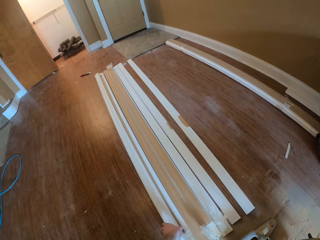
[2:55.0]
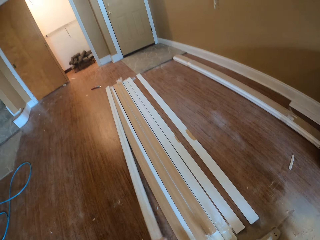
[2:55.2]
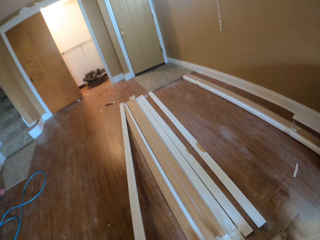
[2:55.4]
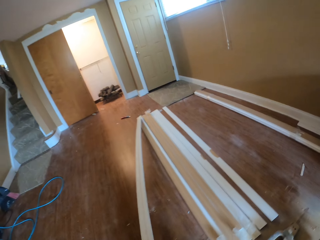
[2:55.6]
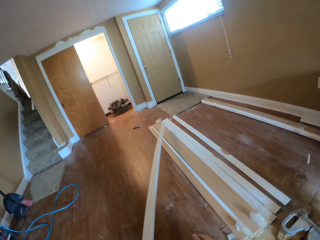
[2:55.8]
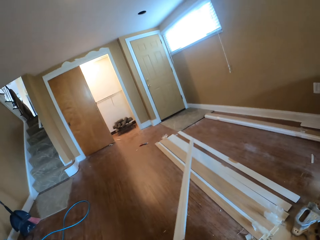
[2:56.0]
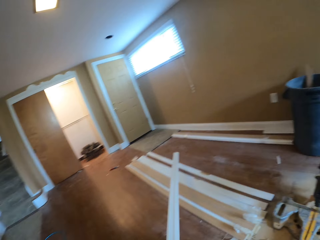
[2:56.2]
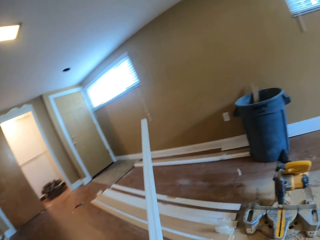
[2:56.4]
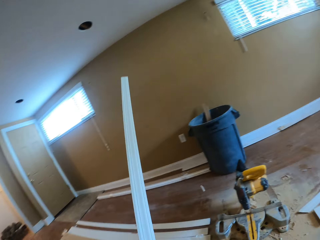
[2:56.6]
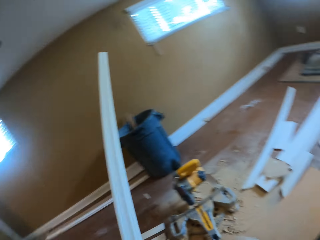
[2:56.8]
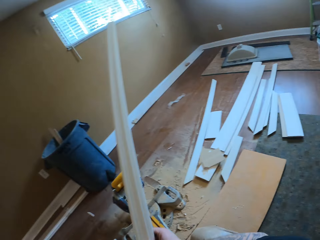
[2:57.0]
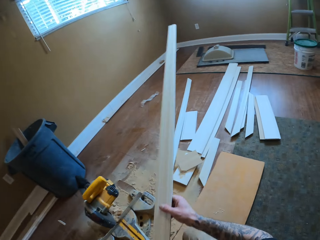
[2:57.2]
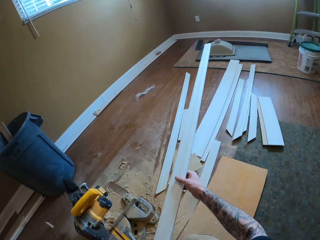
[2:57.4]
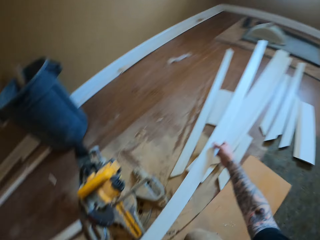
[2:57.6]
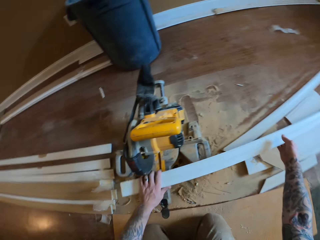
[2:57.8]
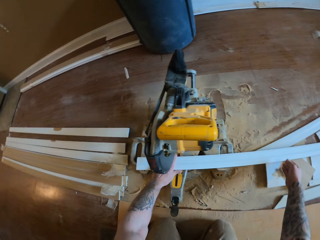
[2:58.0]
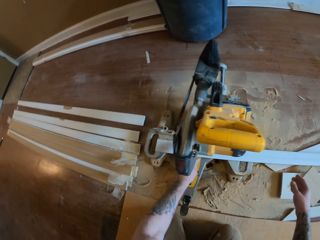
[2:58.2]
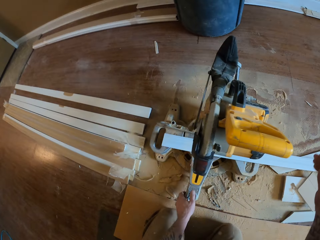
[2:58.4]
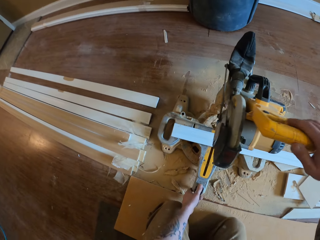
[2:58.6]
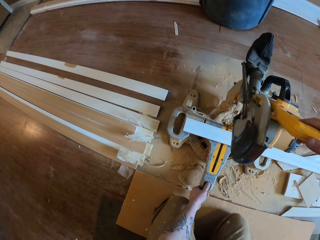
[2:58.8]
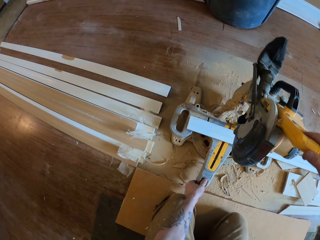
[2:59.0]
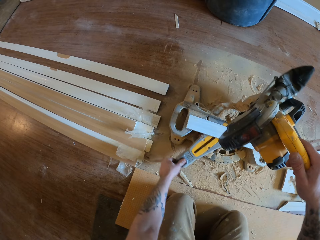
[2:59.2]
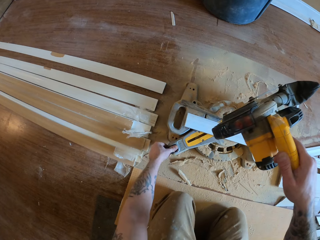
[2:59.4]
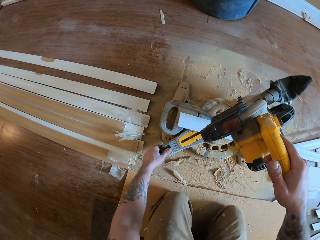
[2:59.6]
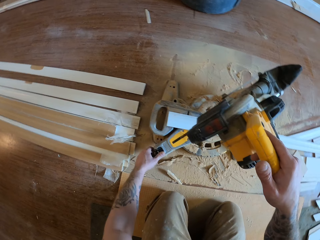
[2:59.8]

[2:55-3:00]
The camera wearer picks up a wood from the stack of wood on the floor. They place the wood under the mitre saw. They rotate the mitre saw.

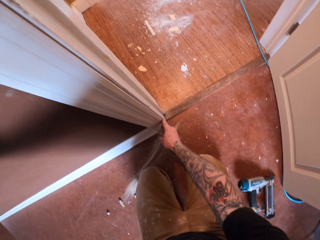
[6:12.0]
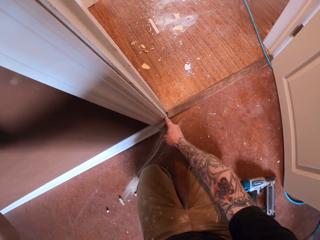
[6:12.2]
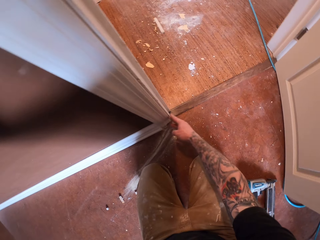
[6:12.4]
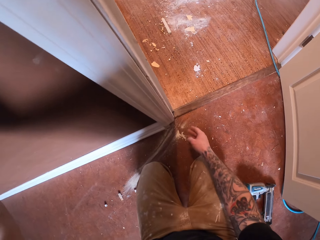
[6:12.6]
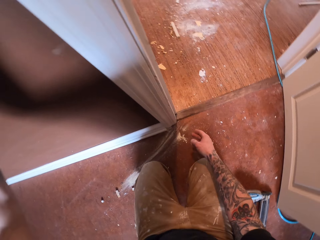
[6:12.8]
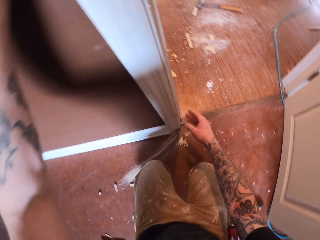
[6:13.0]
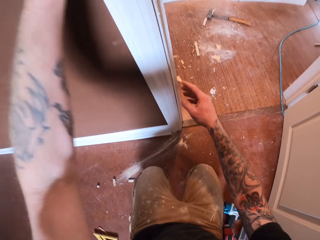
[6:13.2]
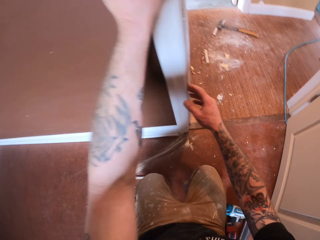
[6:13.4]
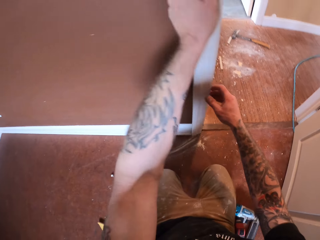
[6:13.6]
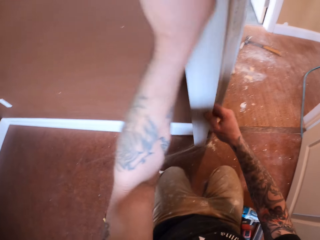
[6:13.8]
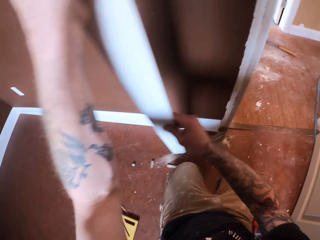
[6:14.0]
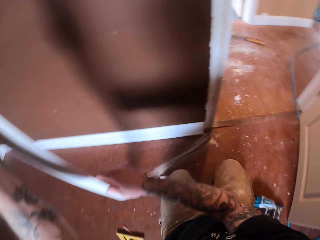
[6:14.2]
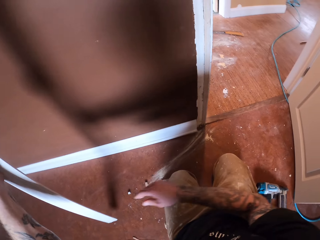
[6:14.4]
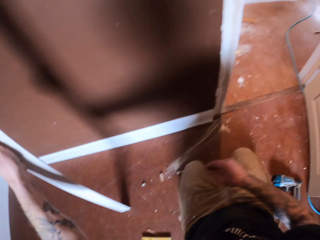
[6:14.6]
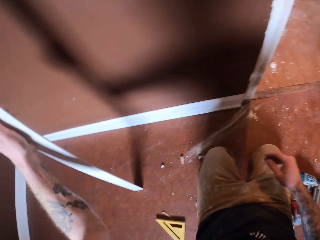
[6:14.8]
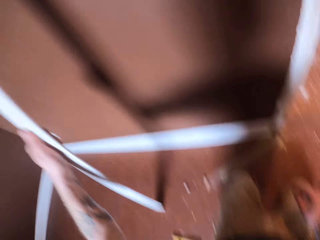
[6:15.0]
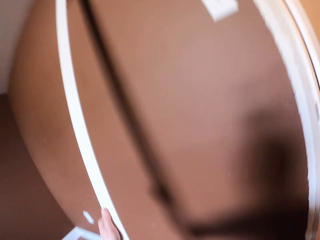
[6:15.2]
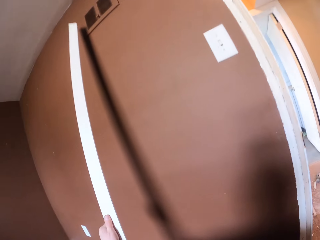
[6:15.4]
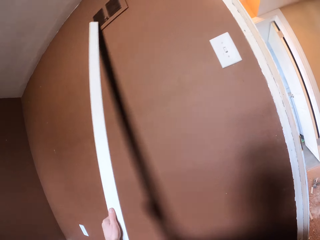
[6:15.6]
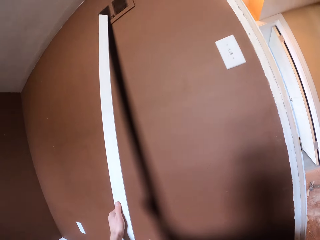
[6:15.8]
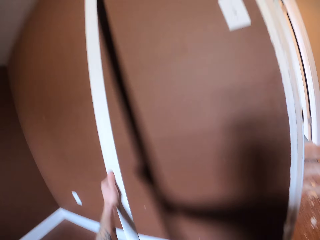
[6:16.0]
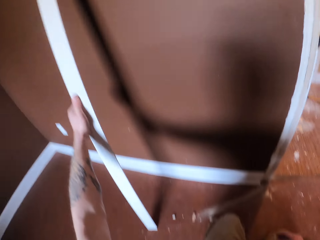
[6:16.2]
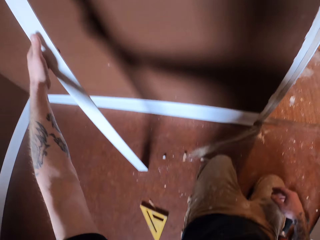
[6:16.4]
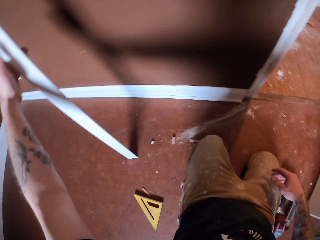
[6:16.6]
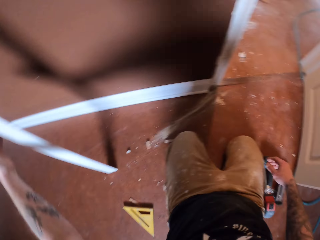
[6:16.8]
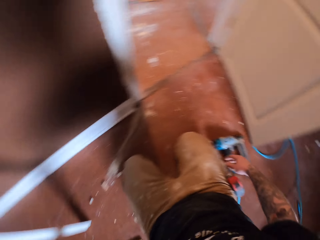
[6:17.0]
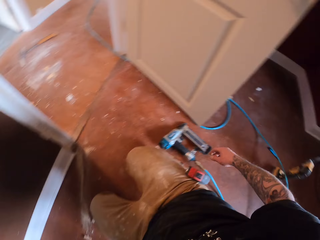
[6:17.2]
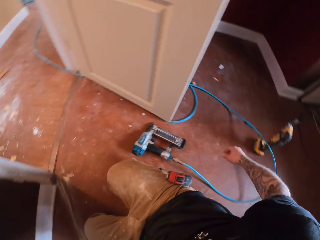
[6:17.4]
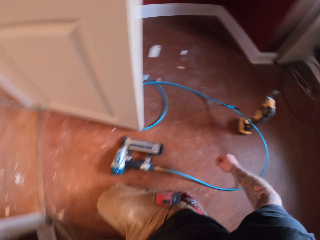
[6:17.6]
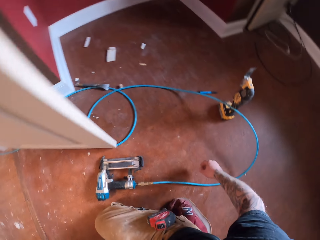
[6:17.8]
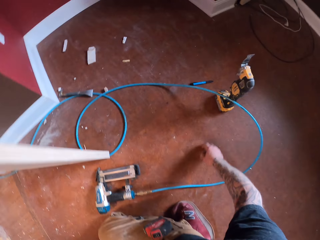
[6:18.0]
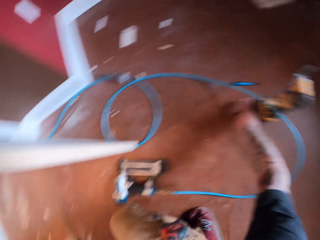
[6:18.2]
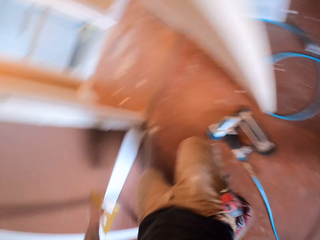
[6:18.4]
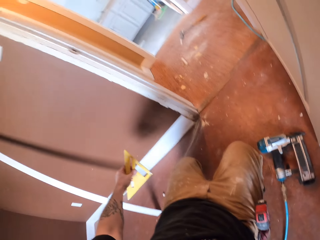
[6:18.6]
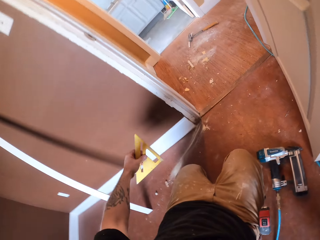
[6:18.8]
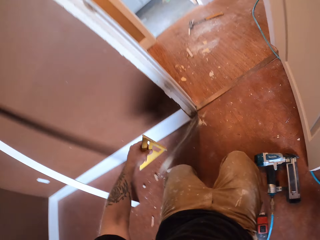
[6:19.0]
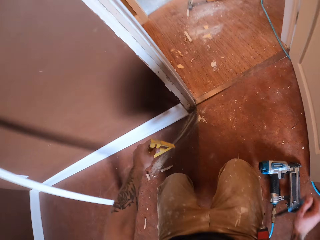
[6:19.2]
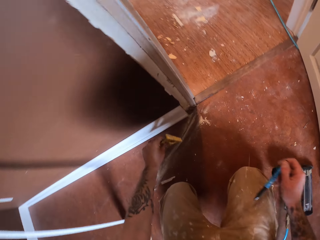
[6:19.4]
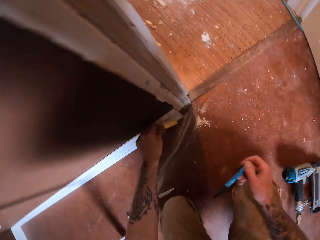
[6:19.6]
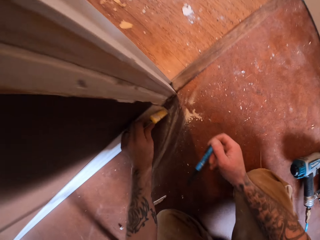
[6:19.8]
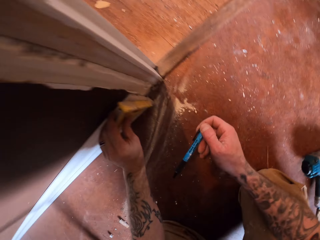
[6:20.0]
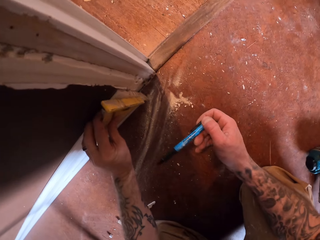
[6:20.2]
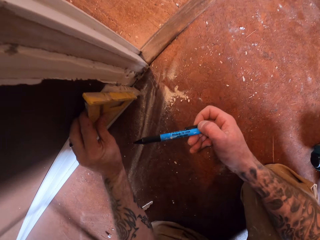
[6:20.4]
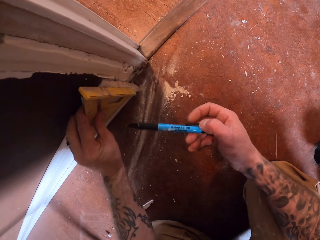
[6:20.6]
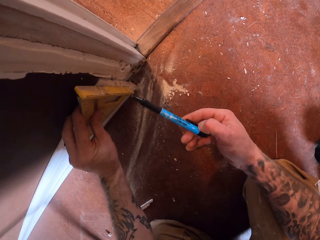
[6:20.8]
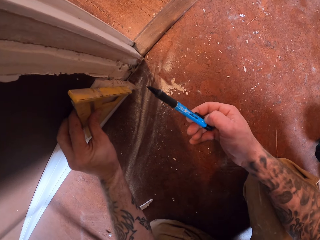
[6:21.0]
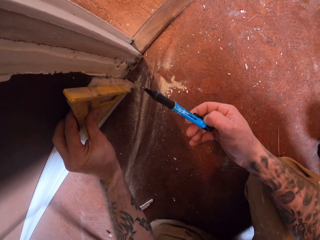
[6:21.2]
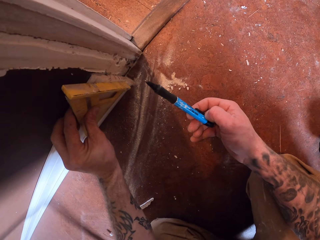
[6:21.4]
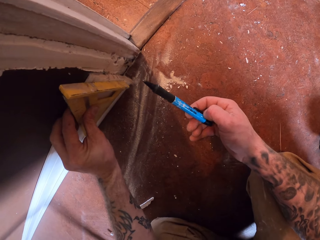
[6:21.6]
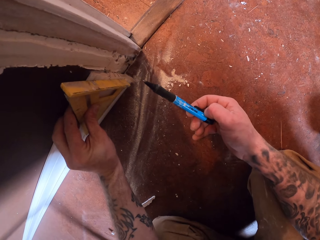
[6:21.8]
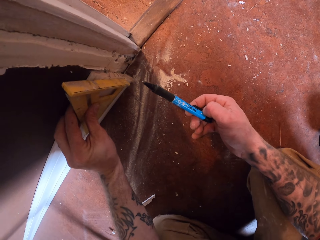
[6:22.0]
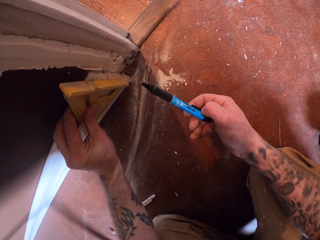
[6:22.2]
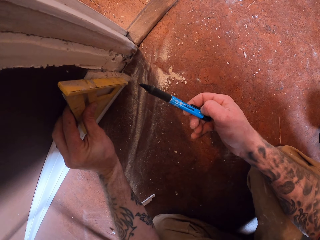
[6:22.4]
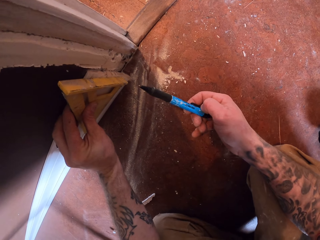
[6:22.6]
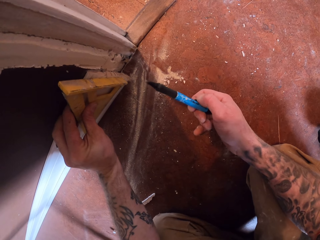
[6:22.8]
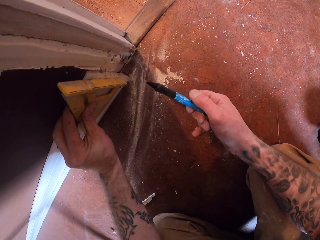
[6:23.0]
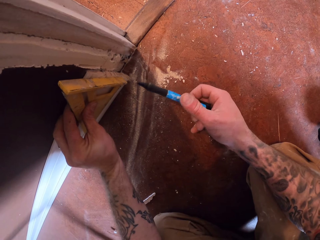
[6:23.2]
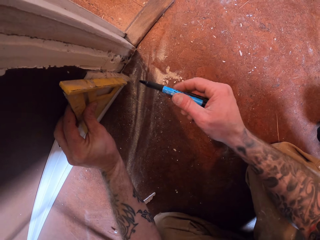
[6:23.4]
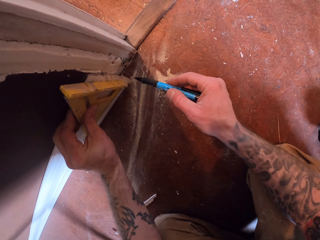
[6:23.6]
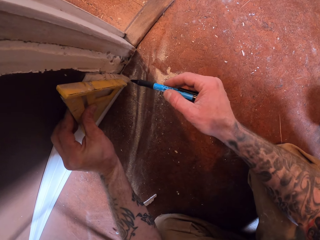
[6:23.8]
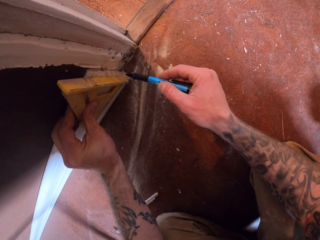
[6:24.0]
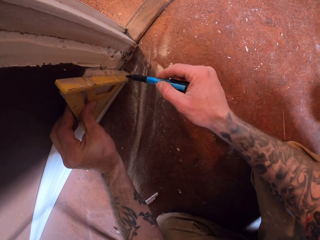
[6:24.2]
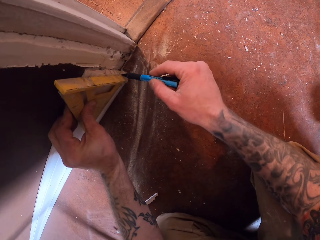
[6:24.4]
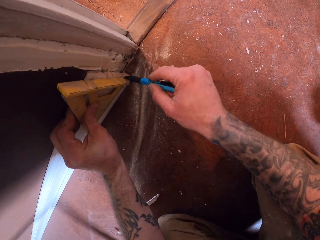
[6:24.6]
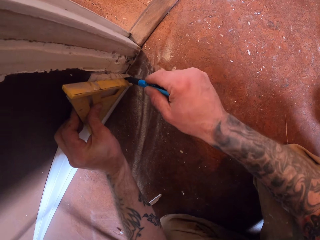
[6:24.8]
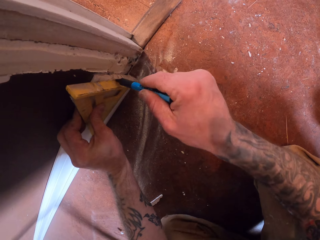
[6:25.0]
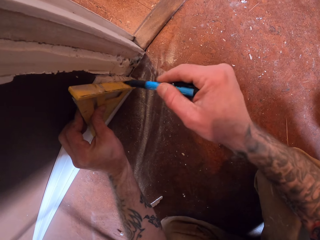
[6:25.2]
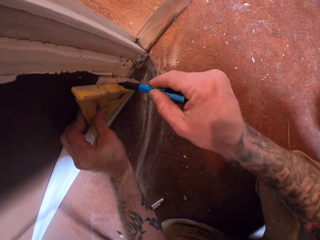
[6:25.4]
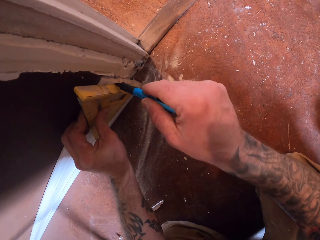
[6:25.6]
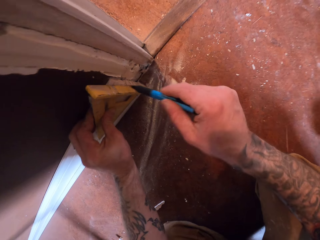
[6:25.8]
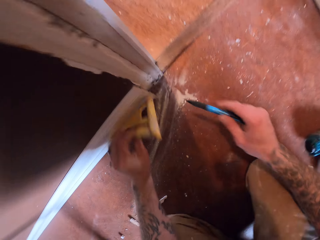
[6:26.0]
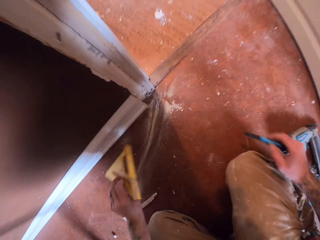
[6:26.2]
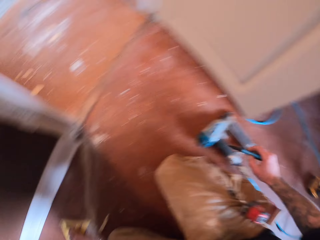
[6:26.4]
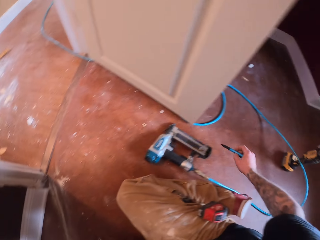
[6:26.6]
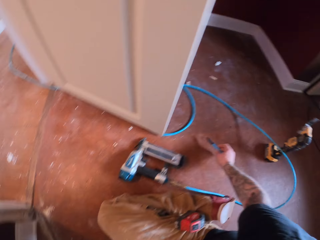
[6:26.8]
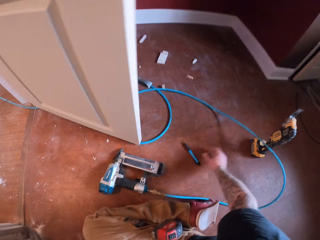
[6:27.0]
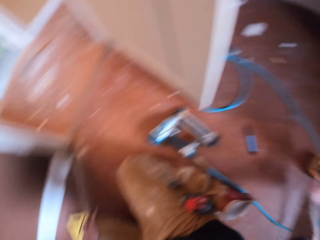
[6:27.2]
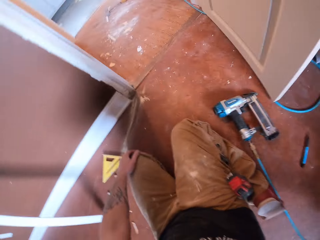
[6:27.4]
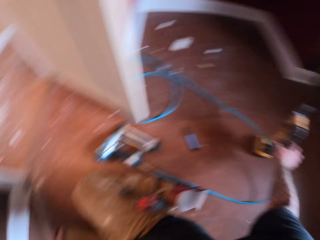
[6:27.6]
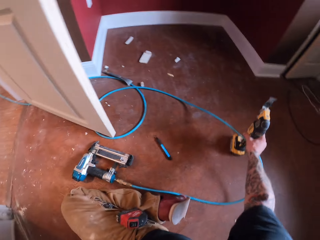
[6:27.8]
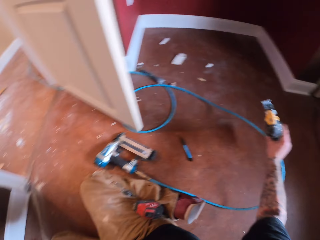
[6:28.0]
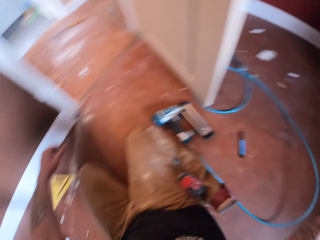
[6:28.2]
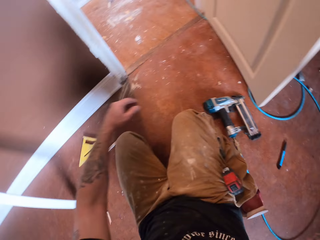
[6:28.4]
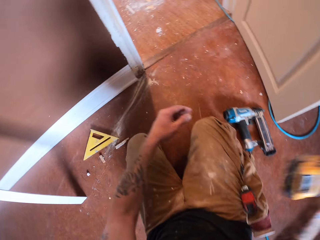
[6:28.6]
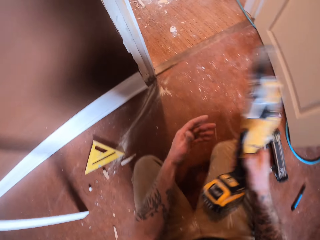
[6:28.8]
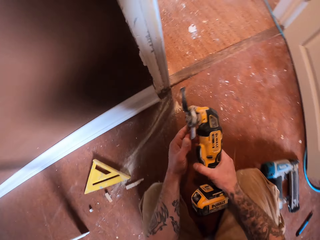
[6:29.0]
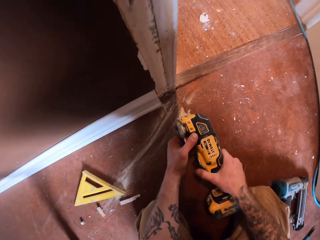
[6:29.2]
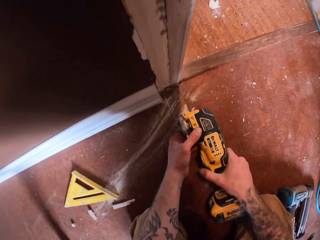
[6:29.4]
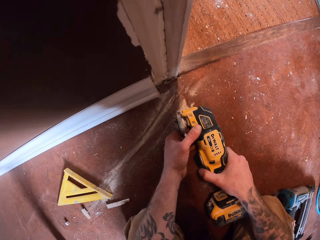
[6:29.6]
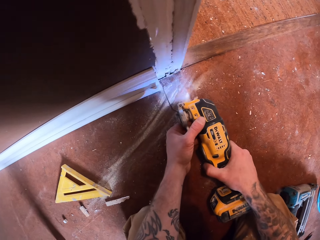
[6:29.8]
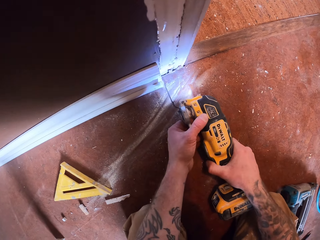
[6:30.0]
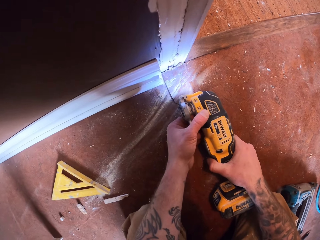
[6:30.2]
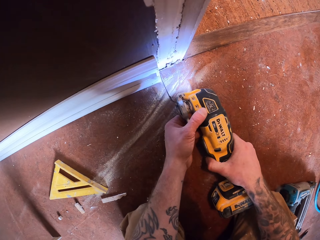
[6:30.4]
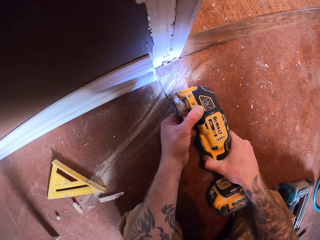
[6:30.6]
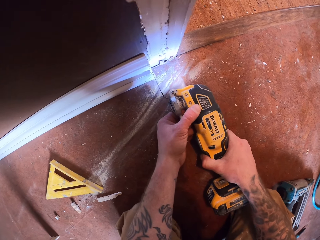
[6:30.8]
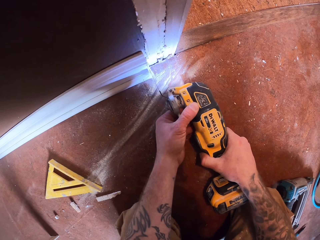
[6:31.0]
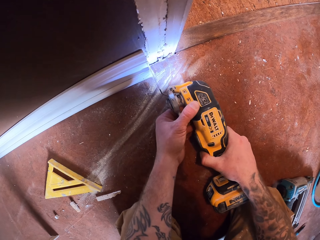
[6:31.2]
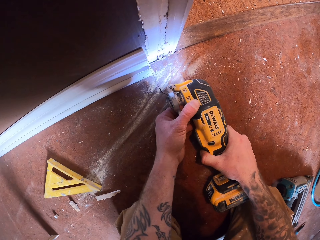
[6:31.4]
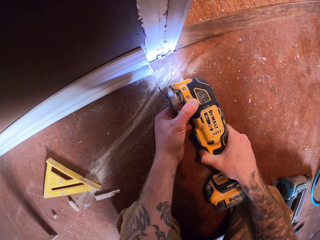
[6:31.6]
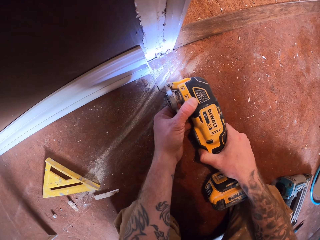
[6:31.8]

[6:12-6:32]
The camera wearer puts the wooden strip on the floor. He removes the wood by the jamb door. He picks up a square ruler tool or triangle ruler from the floor, picks up a pen from the floor, and holds the triangle ruler with his left hand. He puts the square ruler tool on the wooden strip on the wall. He draws a line on the wooden strip with the pen. He removes the square ruler tool from the wooden strip, puts the square ruler tool on the floor, and puts the pen on the floor. He picks up the drilling machine or multitool from the floor. He cuts the wooden strip on the wall with the blade on the drilling machine.
